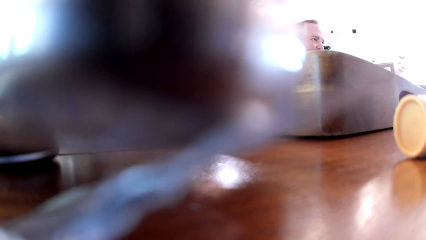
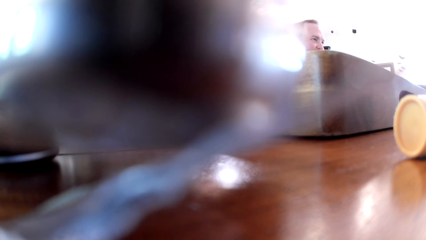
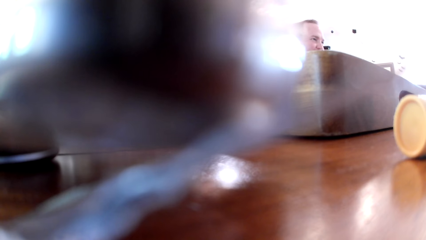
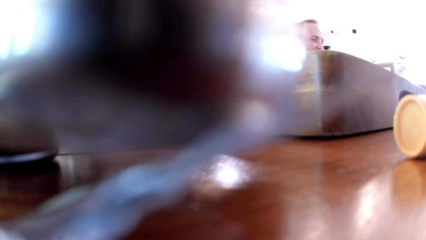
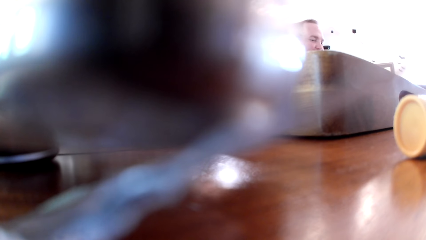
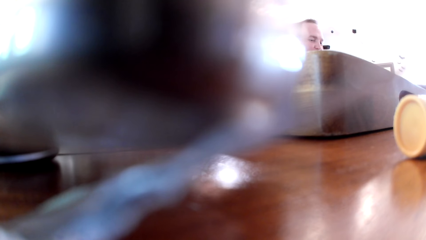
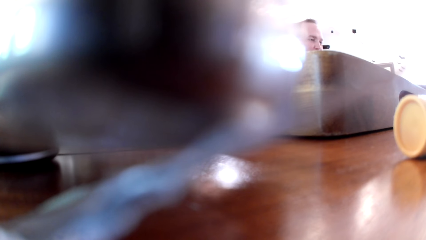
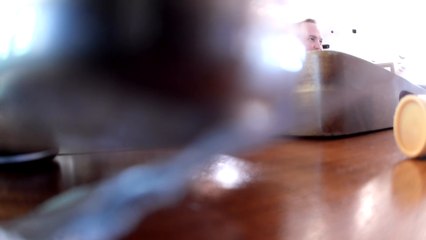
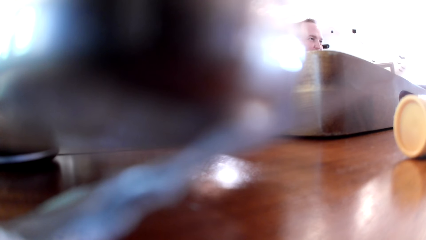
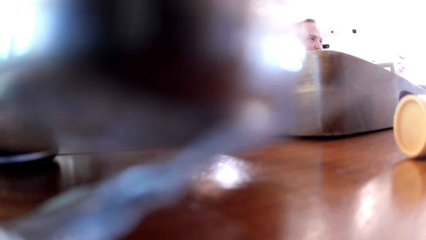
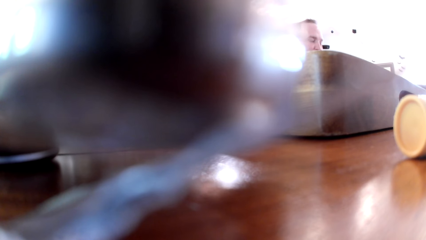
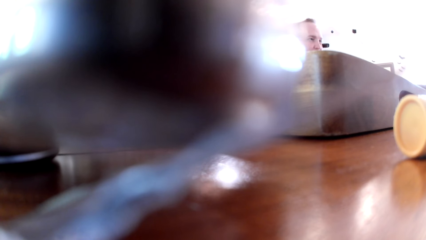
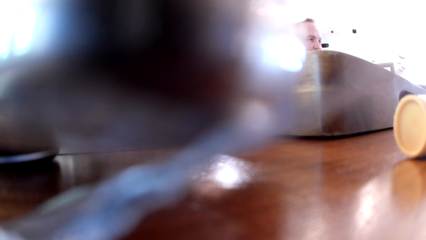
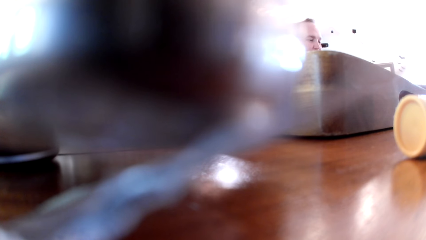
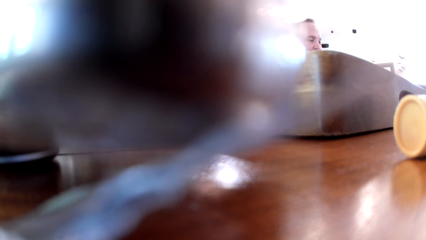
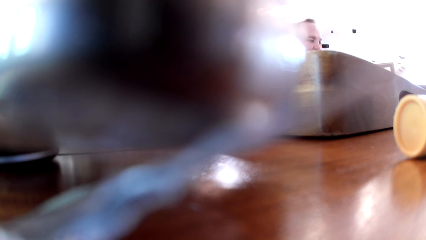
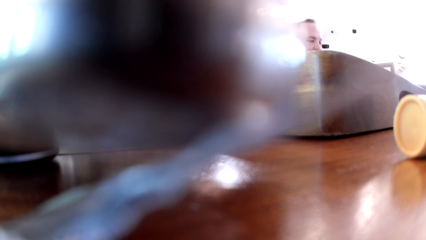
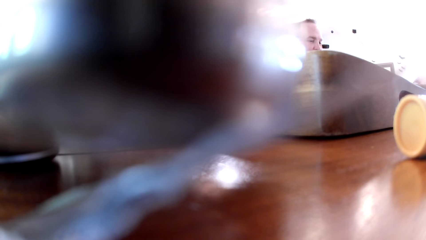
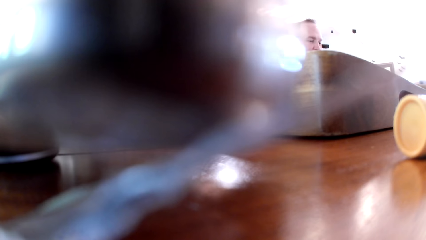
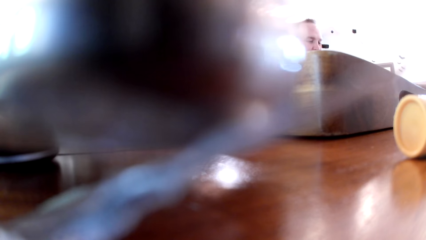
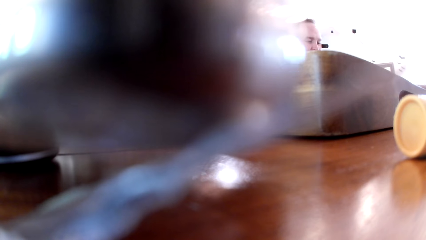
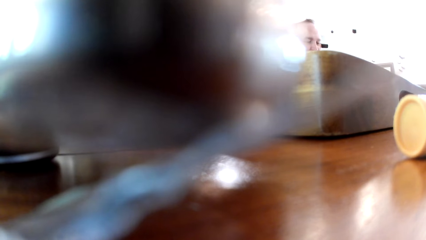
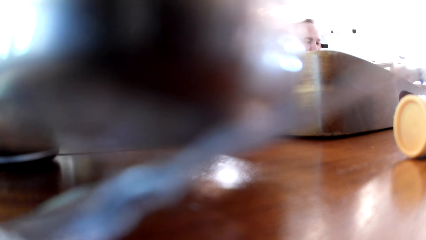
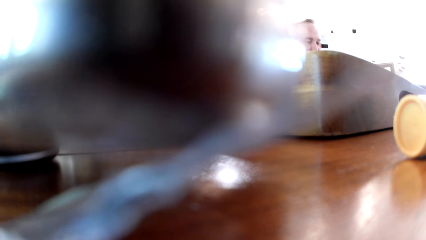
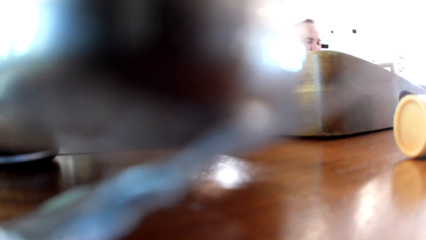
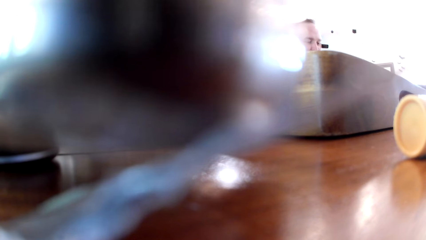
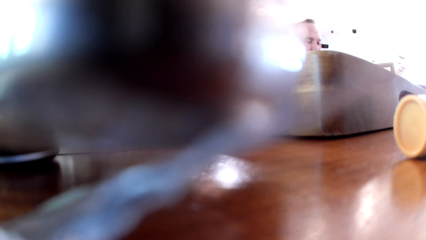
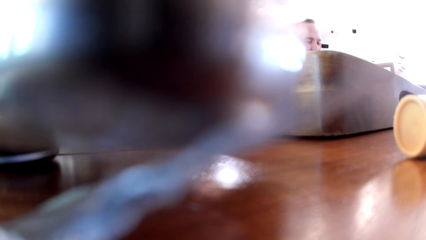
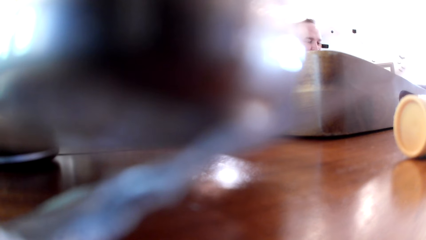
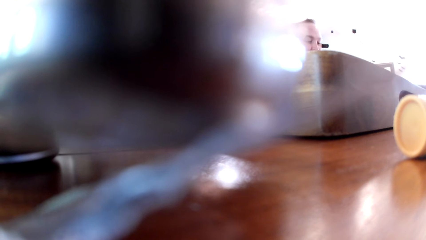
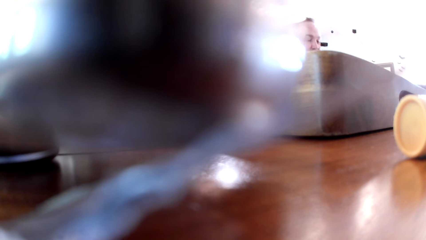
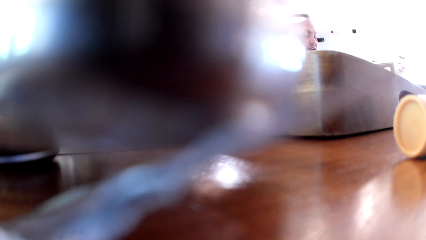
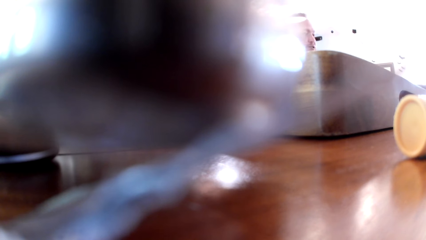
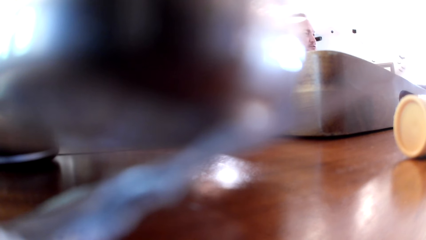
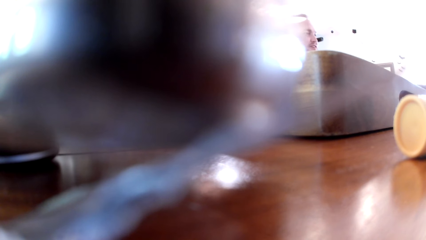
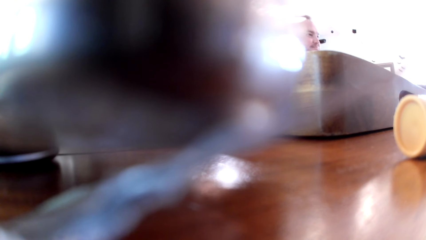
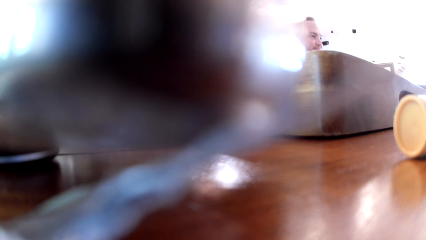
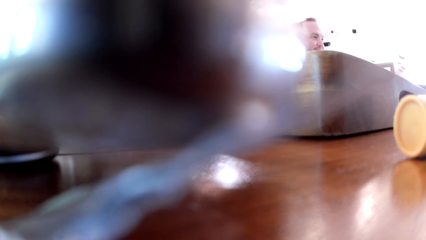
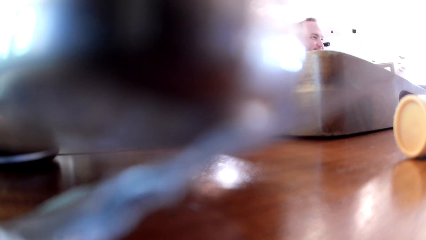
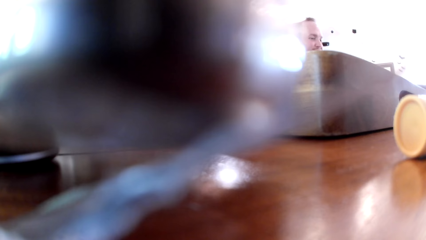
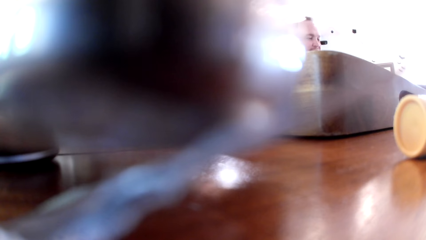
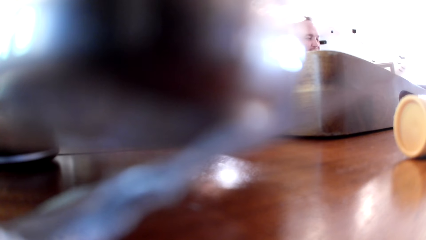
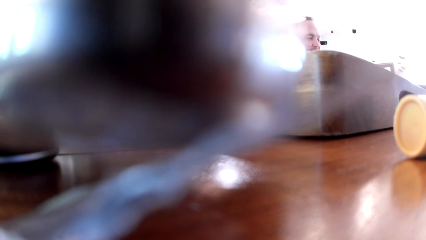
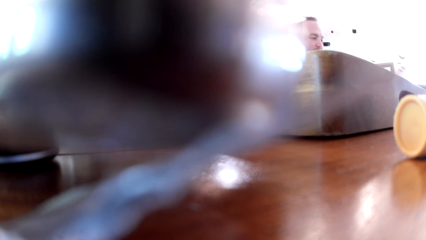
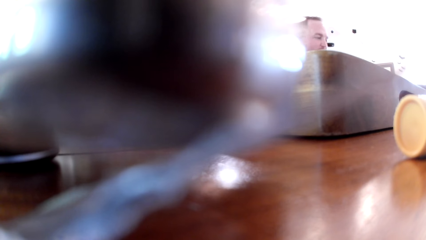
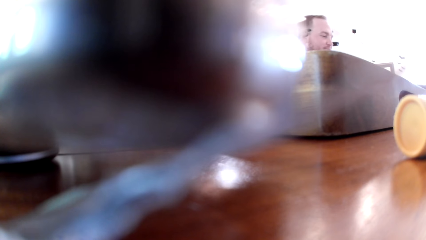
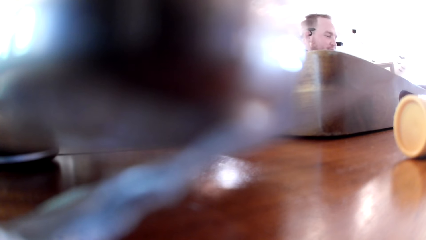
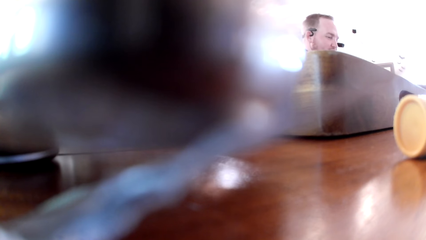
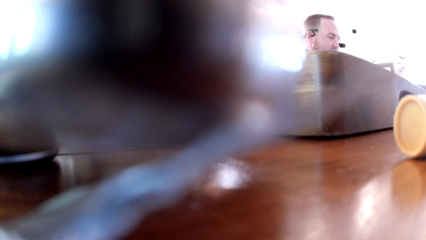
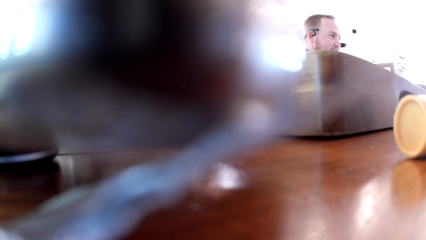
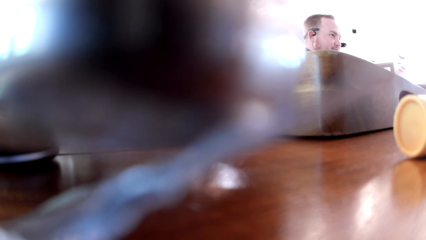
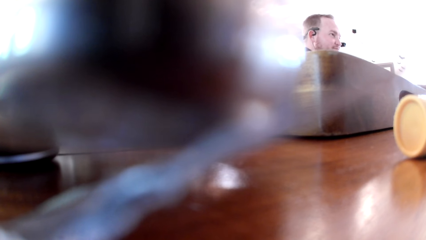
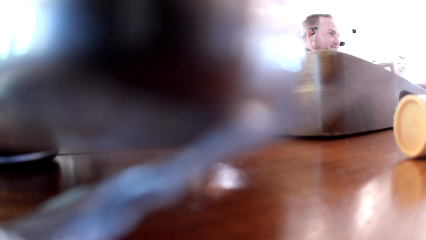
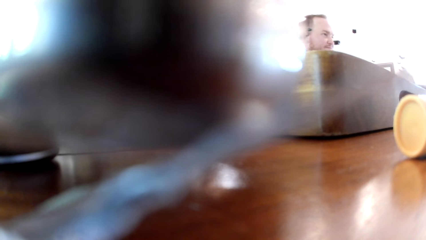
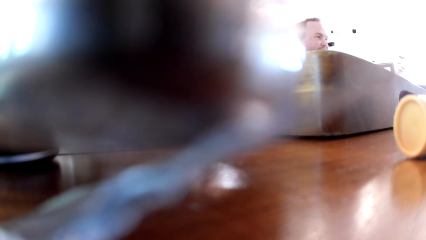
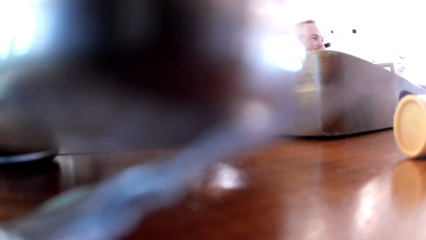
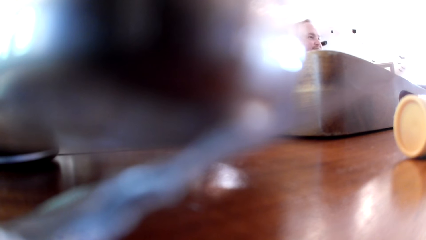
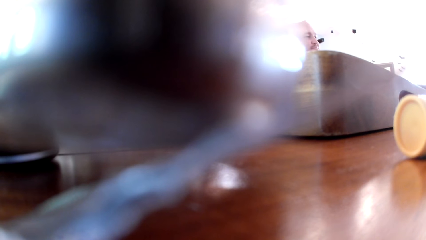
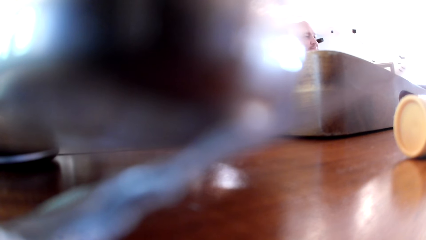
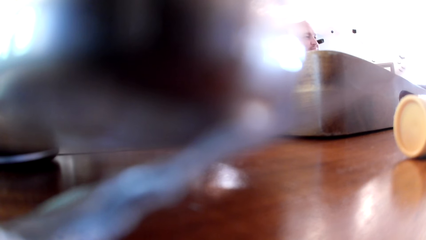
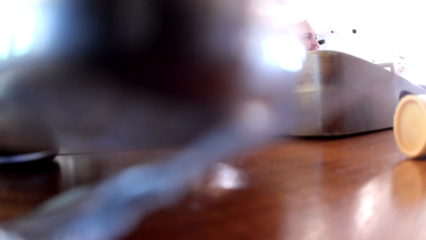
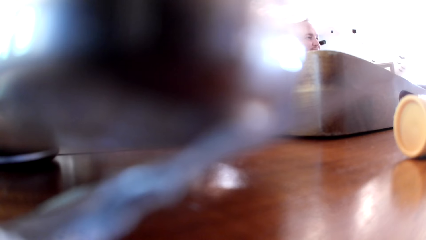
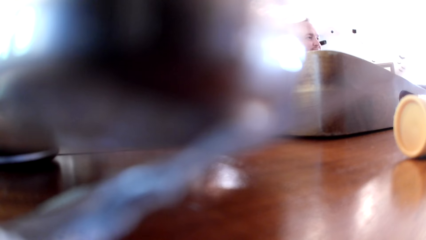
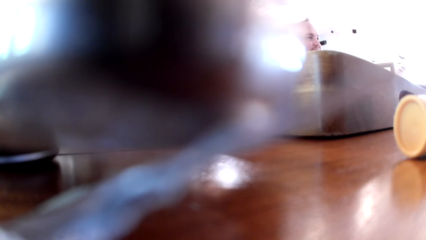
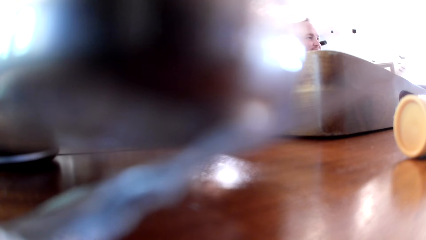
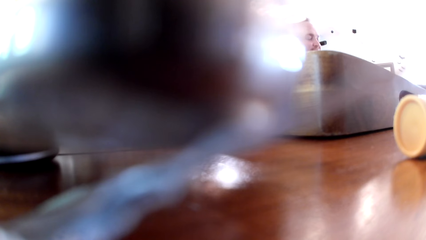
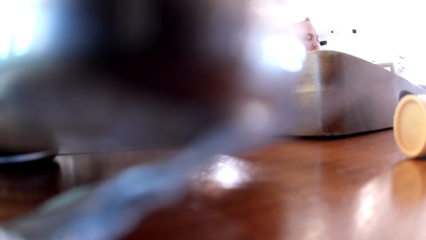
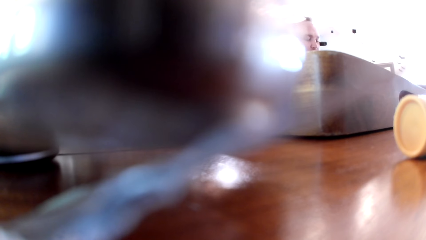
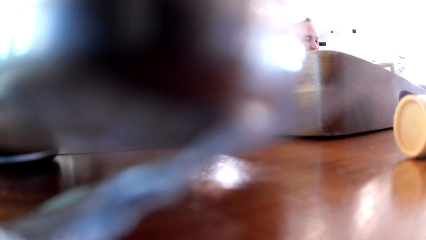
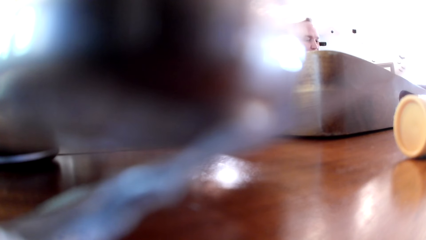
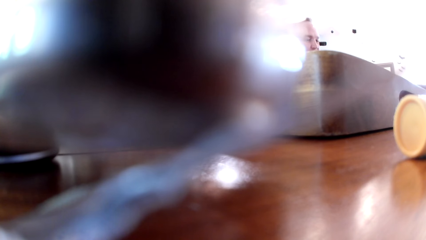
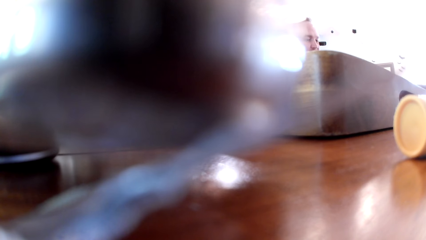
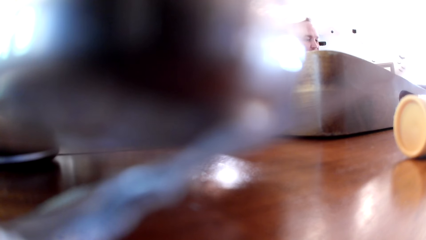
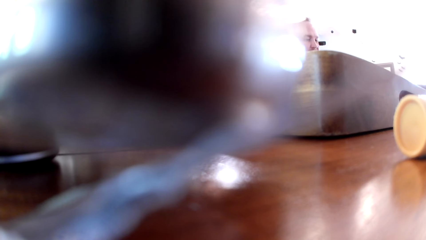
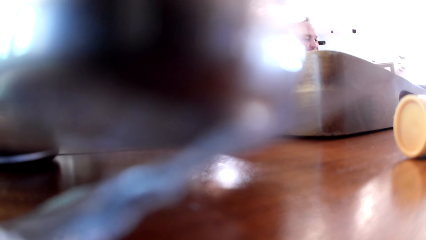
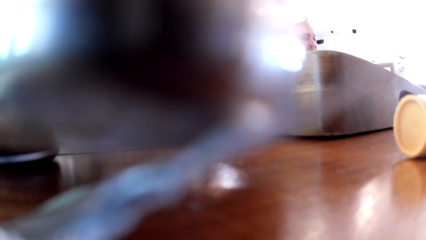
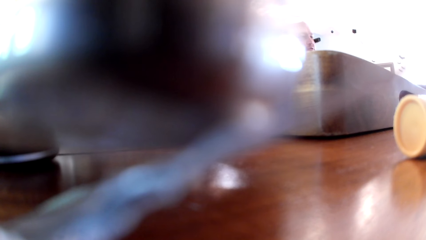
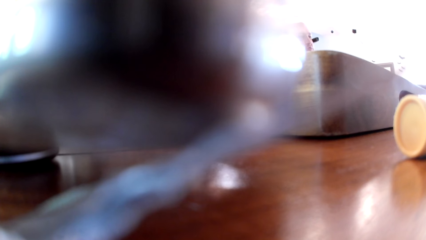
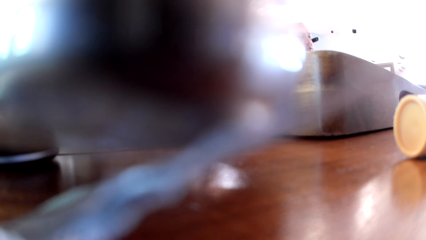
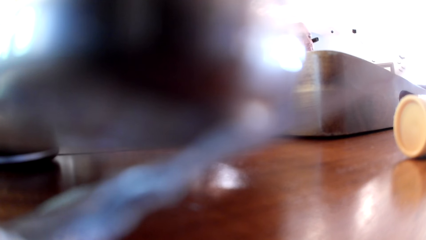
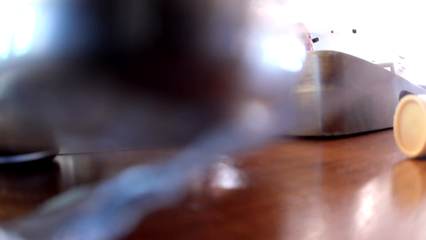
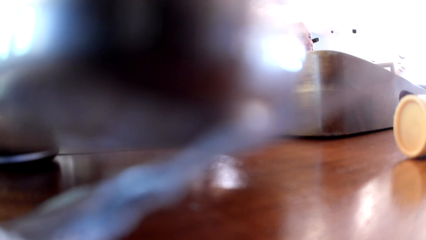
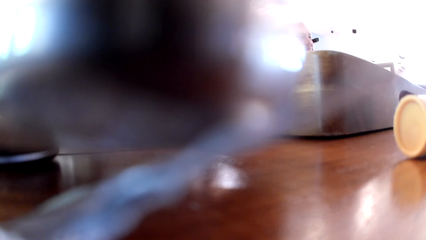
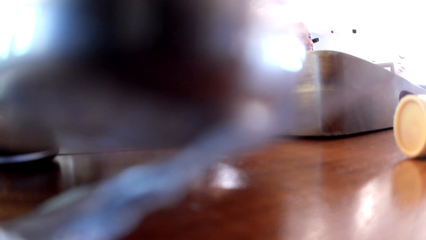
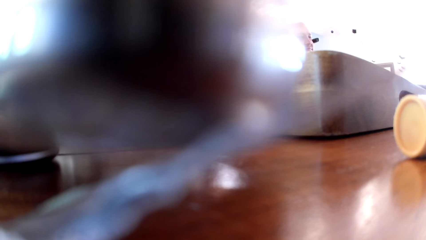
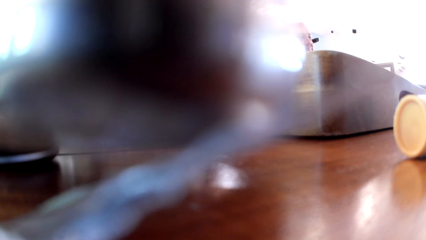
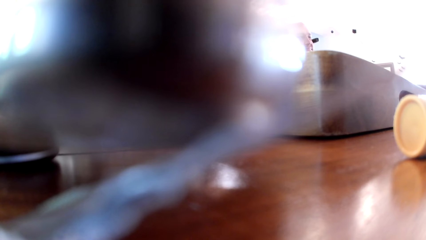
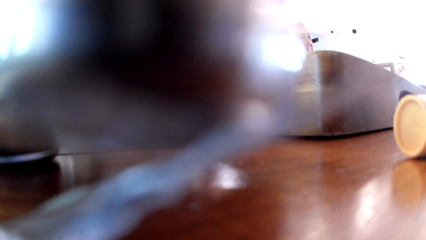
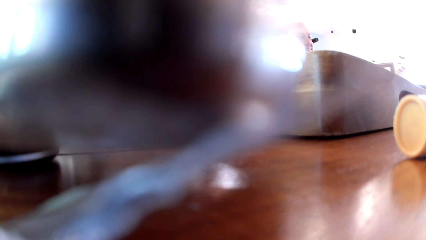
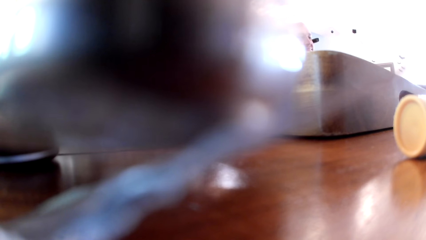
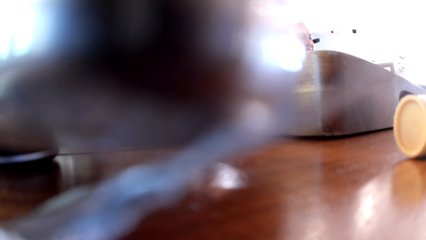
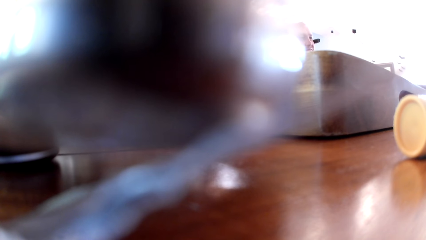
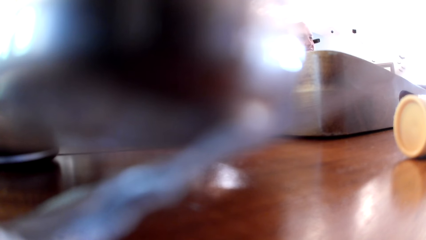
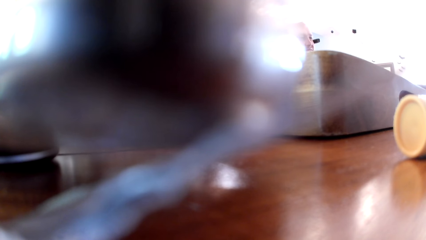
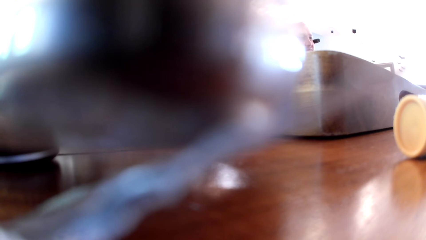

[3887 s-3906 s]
The man places his right hand on the table and removes his right hand from the table. He converses with a group of people in an apartment. Another man places his right hand on the table and removes his right hand from the table.
